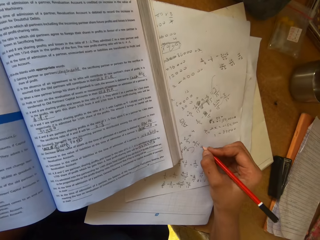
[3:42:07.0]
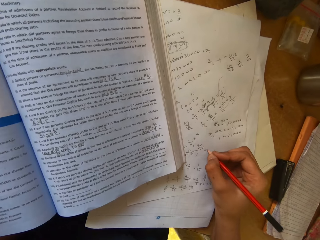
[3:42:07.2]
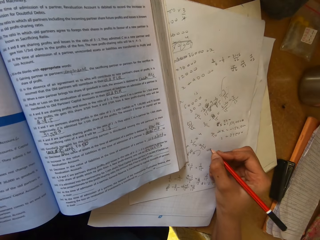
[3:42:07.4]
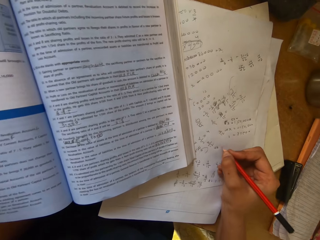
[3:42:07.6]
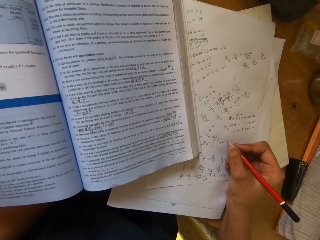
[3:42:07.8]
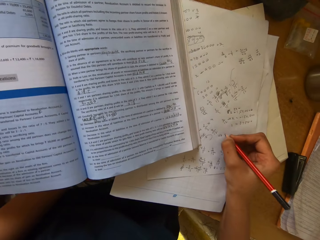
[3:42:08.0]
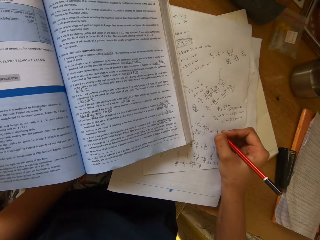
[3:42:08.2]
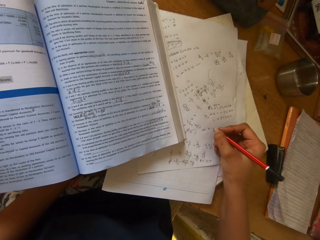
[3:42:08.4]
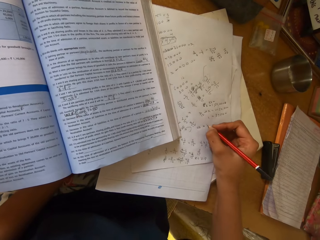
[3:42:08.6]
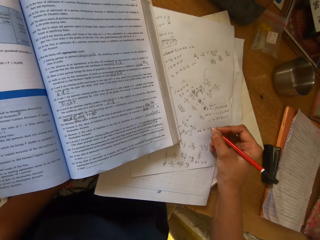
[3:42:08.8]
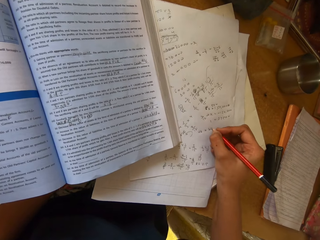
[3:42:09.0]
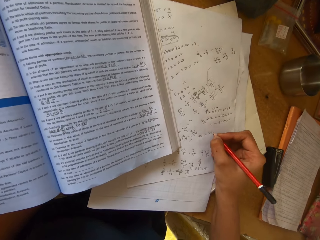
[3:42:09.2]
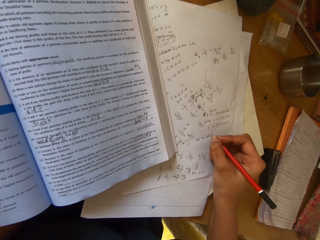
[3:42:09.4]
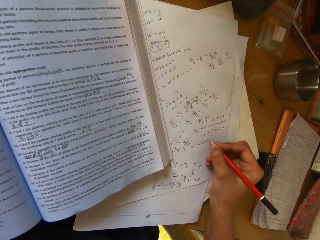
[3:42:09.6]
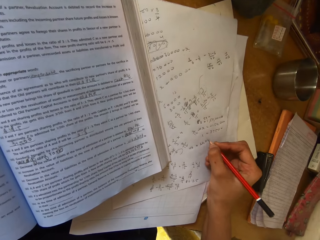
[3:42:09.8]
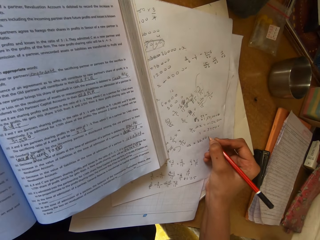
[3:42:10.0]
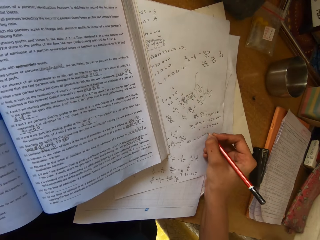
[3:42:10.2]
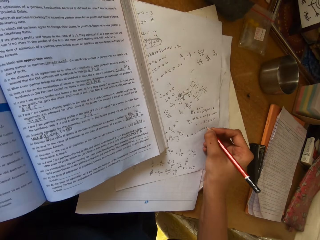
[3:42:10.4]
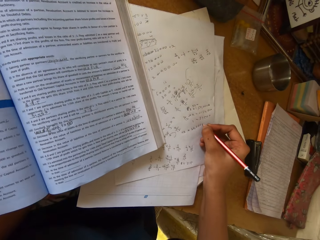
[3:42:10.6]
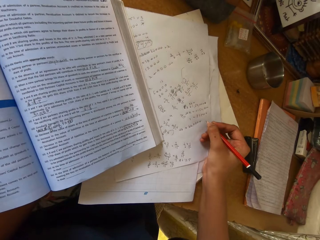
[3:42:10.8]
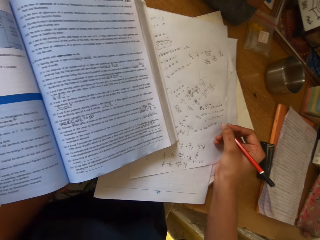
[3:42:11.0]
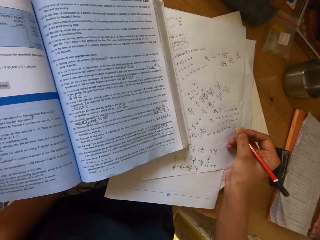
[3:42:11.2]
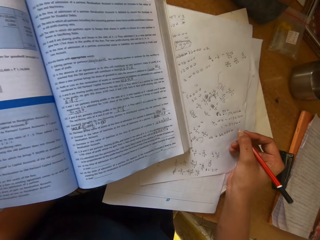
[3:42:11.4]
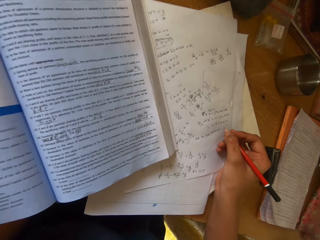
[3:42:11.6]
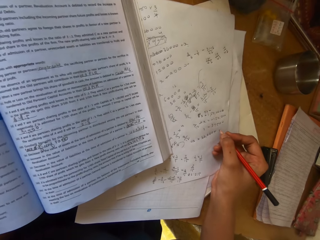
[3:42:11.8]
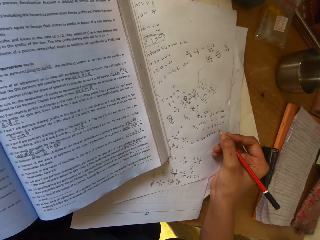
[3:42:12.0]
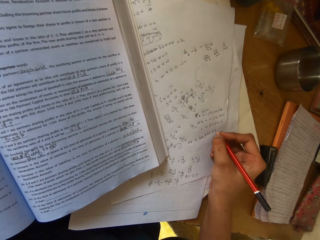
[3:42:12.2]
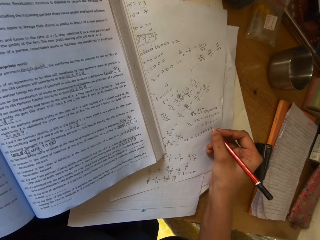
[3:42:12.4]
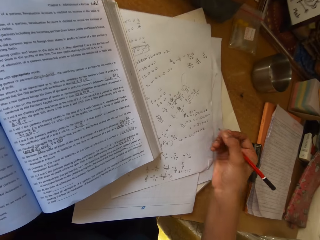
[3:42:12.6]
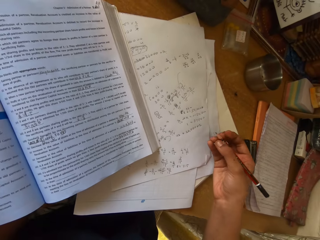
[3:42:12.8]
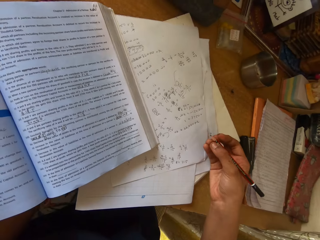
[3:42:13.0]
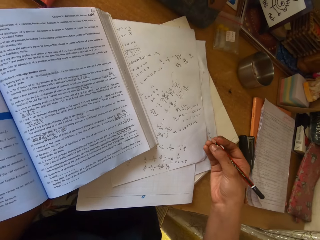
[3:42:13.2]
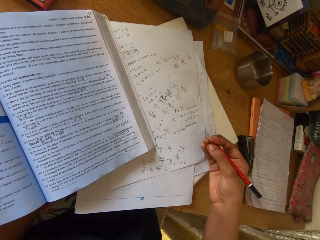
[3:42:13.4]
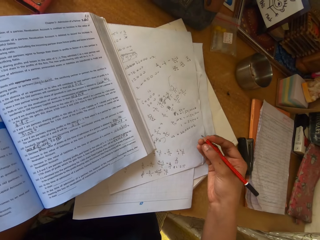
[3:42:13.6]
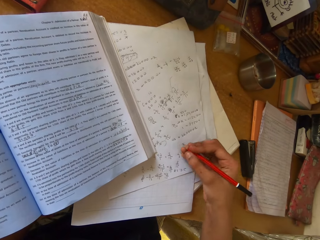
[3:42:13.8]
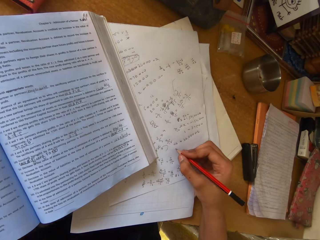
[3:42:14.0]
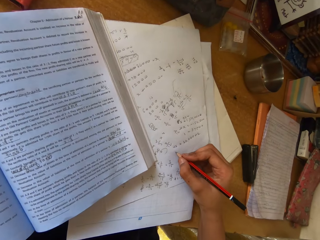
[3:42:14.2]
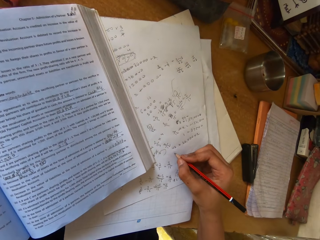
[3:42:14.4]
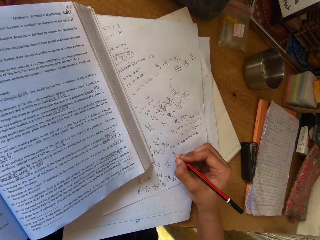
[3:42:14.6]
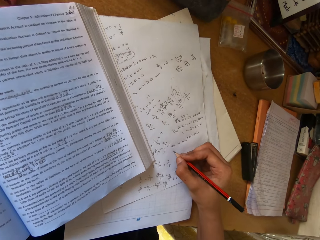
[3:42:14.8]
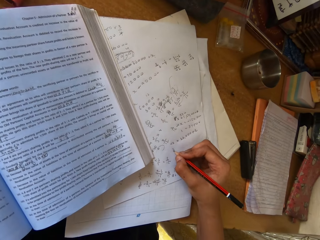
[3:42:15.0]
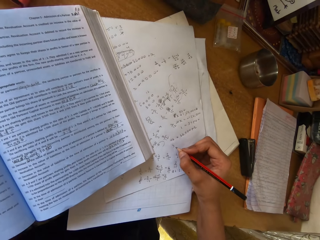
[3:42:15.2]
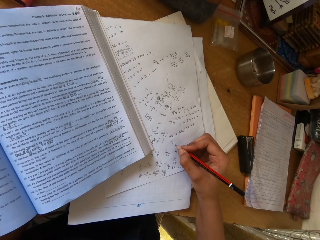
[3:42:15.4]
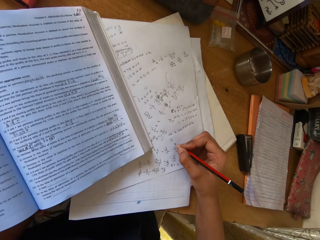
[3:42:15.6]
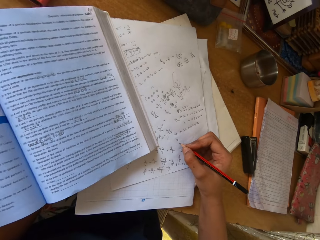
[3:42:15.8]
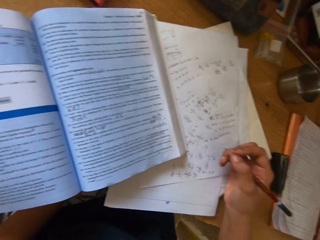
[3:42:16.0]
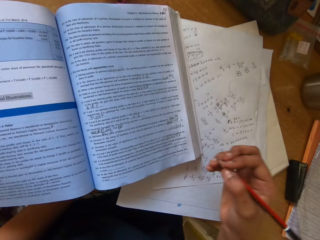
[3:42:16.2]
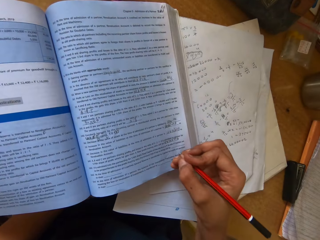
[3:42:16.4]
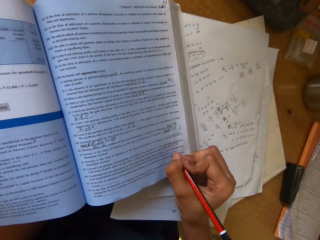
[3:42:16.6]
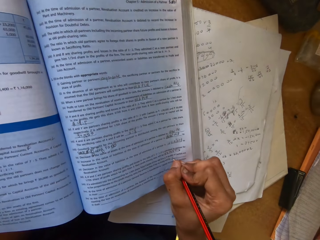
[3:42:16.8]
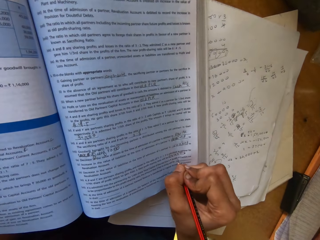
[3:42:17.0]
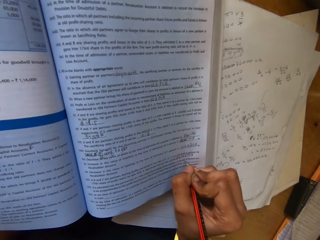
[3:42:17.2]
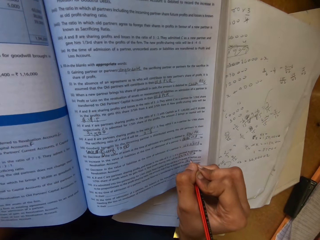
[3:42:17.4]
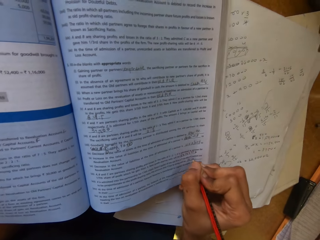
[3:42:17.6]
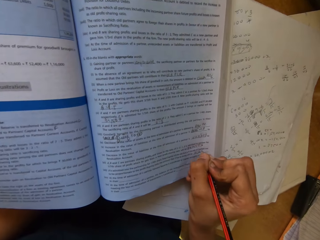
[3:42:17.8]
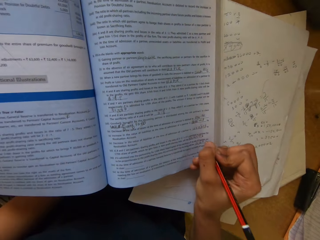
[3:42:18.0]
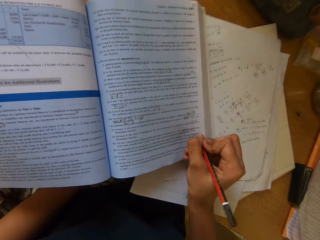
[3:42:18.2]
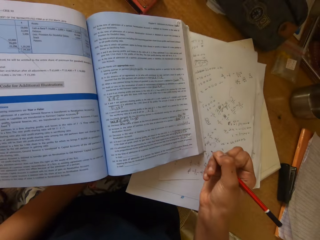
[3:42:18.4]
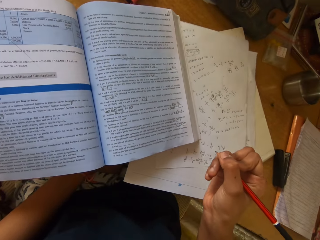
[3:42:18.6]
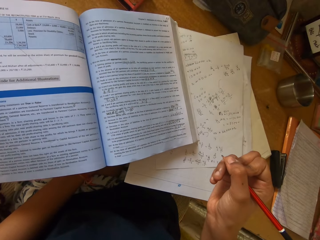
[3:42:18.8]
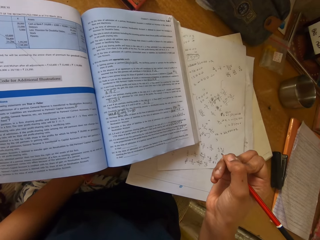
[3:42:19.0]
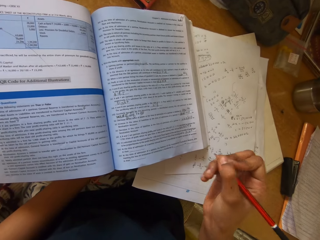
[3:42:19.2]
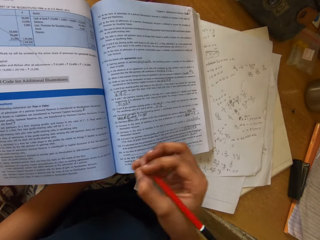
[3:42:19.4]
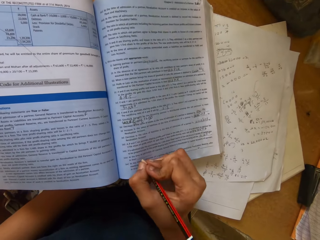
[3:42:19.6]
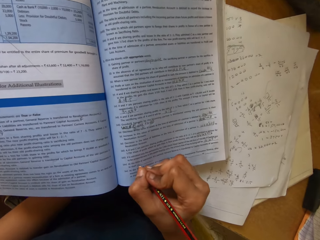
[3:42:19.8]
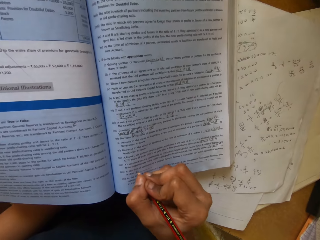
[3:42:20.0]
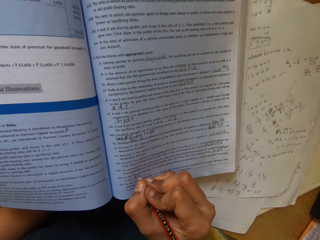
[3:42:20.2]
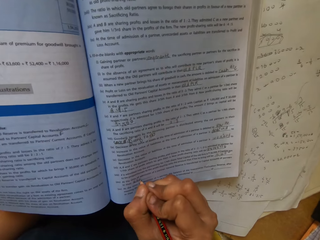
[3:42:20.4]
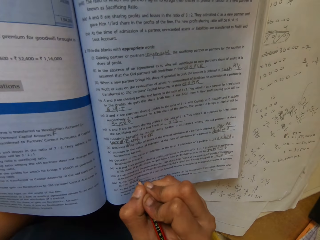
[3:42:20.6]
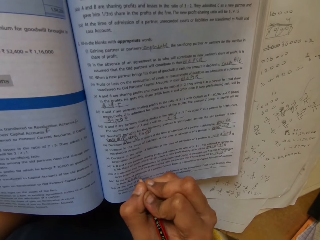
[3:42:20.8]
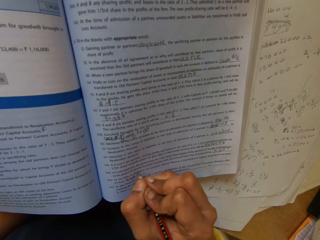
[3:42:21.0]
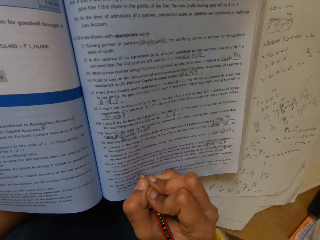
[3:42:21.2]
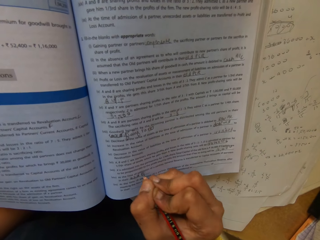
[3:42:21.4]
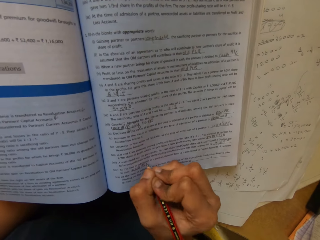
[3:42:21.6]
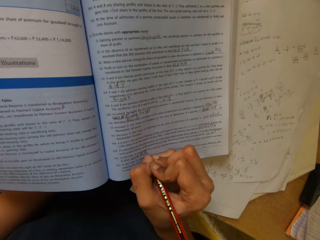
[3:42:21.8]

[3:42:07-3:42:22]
The camera wearer writes on the paper. They read the textbook. They write on the paper. They write on the textbook.

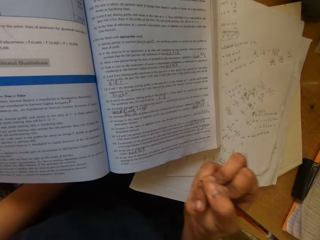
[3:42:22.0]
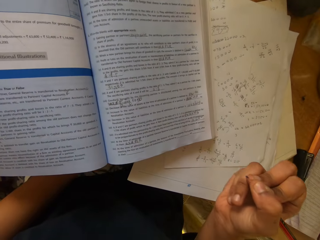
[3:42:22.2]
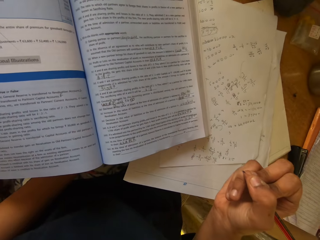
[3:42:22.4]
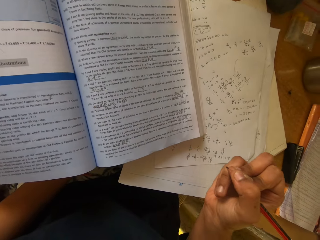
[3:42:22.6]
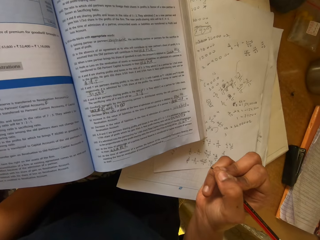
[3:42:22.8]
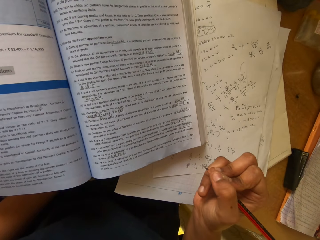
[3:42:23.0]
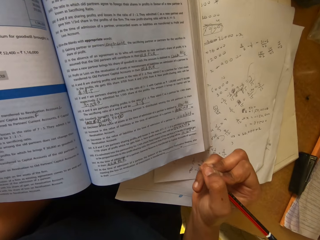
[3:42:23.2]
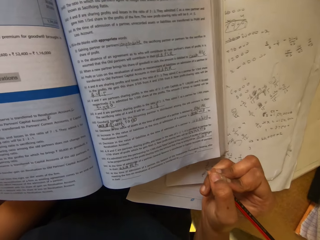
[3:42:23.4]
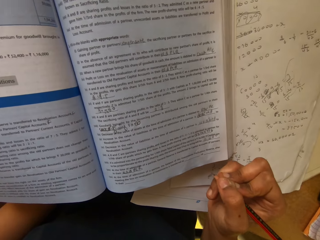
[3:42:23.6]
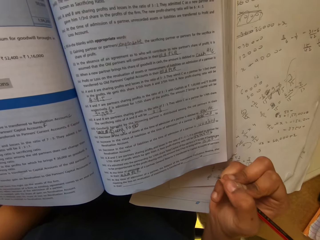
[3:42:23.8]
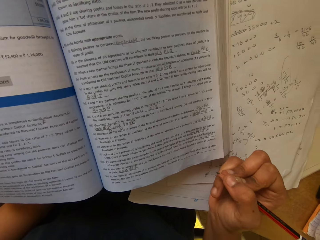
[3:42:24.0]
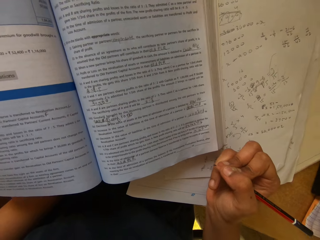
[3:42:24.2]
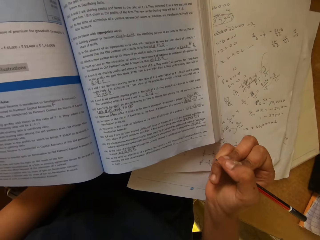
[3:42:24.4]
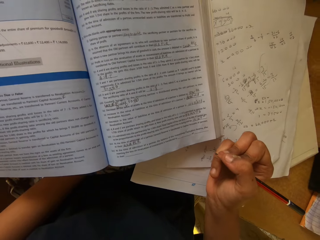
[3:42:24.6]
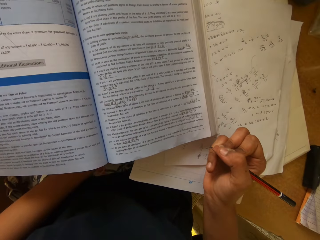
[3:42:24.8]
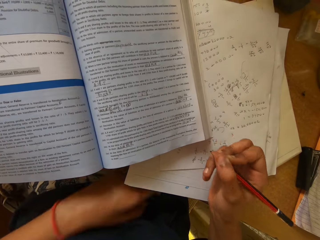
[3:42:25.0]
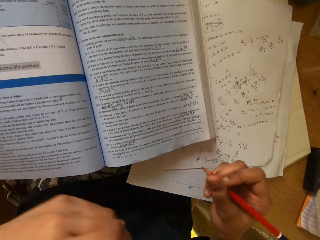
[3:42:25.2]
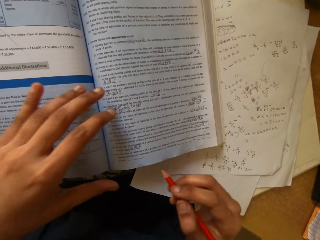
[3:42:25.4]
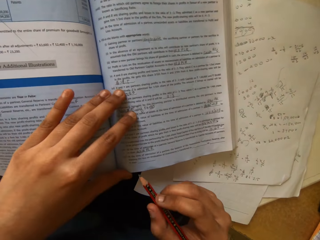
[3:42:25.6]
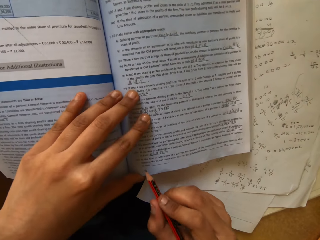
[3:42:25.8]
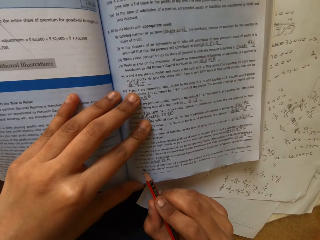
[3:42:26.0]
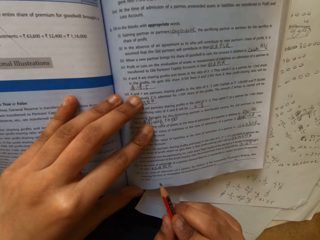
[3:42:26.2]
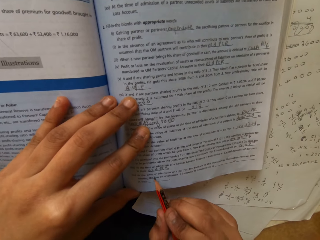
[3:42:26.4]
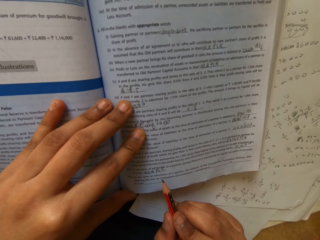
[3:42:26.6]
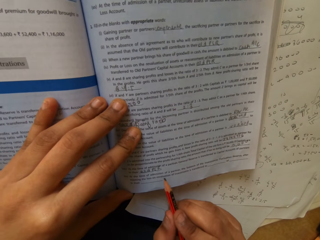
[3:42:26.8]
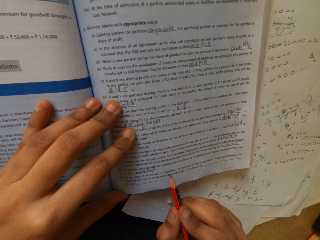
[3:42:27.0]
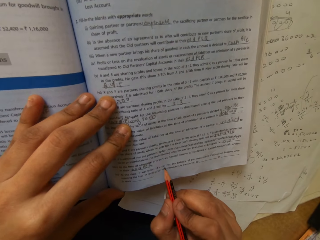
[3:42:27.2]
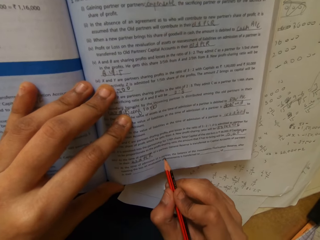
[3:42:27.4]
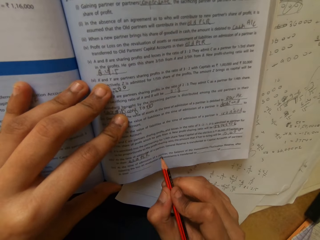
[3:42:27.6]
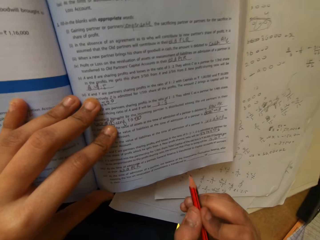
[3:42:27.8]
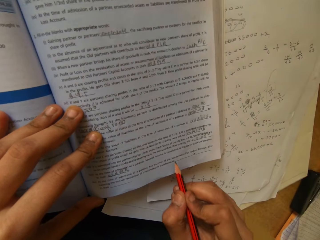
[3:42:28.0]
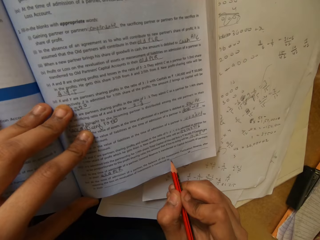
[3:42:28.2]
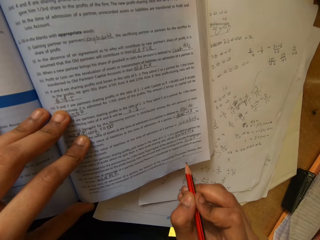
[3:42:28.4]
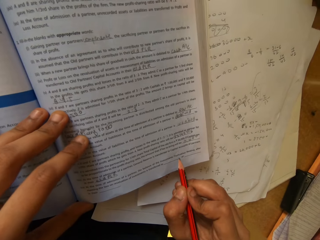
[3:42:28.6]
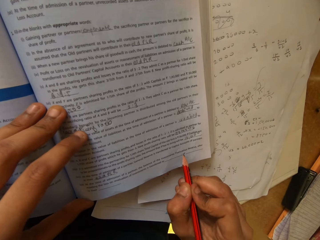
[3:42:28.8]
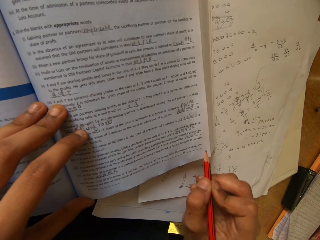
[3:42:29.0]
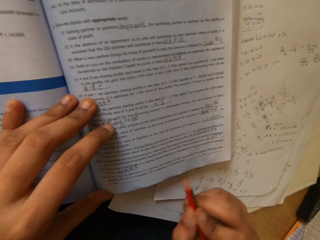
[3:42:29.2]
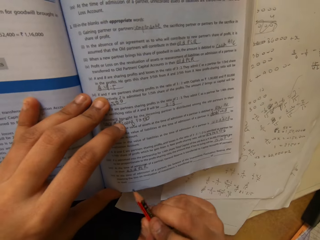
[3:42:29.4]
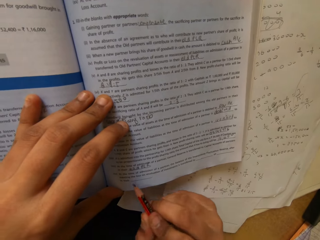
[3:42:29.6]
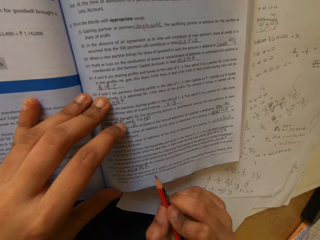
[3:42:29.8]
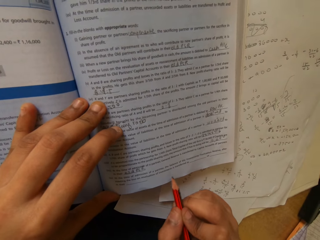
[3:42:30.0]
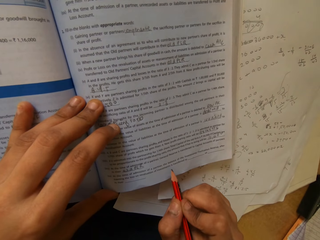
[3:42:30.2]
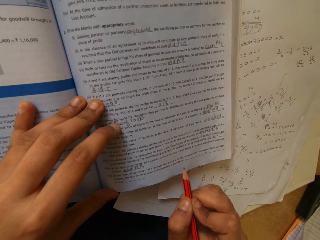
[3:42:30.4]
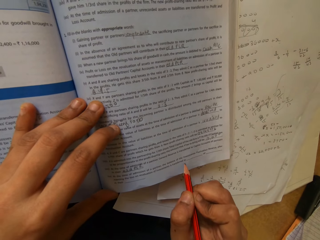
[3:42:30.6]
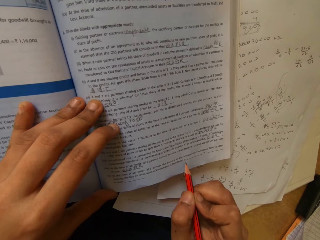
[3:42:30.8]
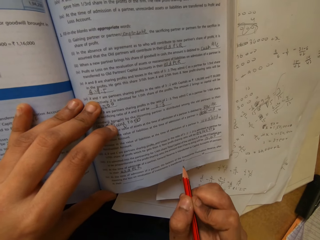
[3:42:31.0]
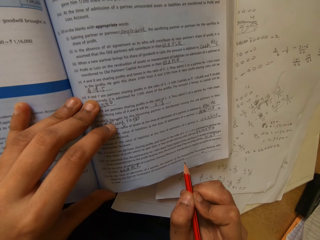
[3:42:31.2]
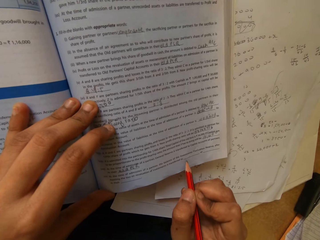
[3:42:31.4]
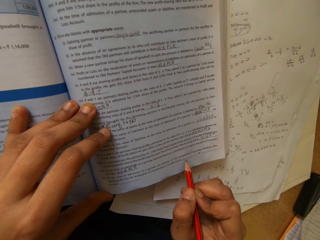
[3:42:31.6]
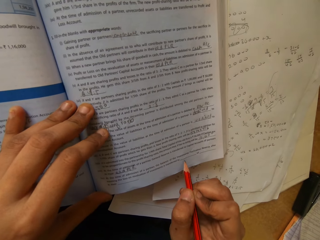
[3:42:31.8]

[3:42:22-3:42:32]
The camera wearer reads the textbook.
